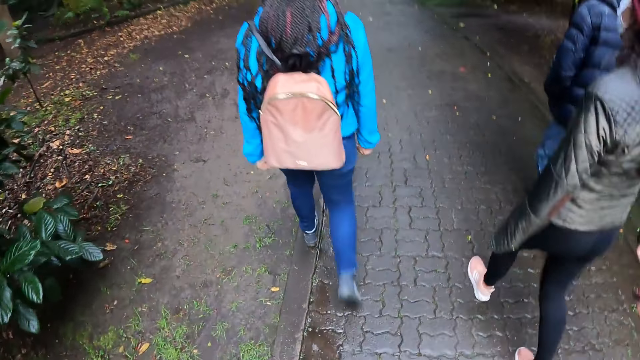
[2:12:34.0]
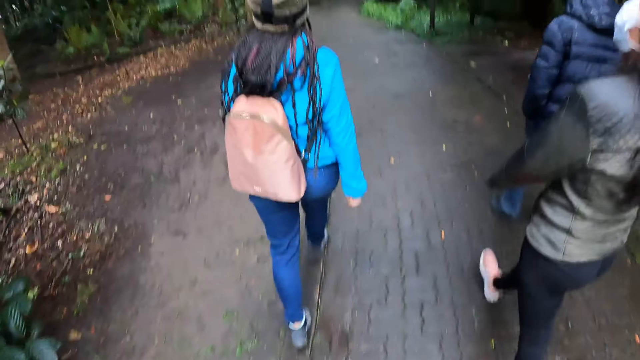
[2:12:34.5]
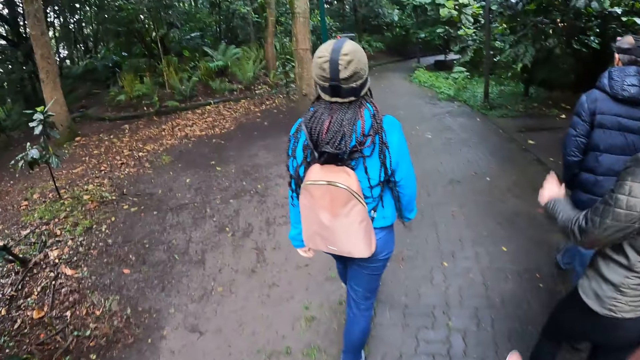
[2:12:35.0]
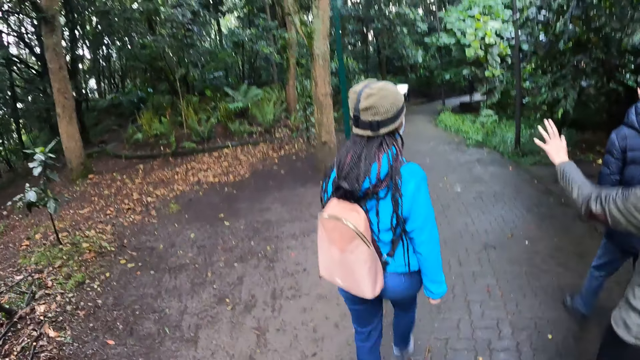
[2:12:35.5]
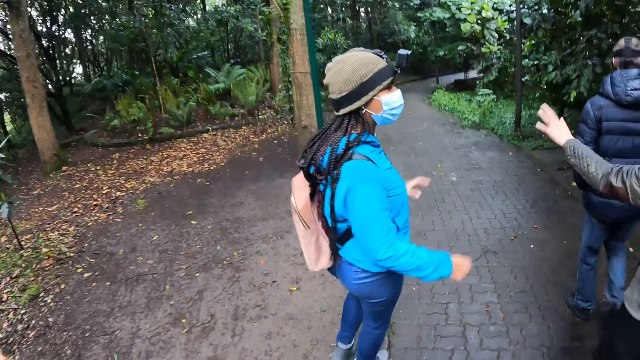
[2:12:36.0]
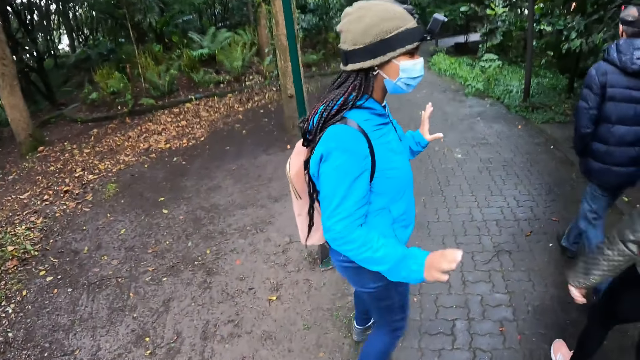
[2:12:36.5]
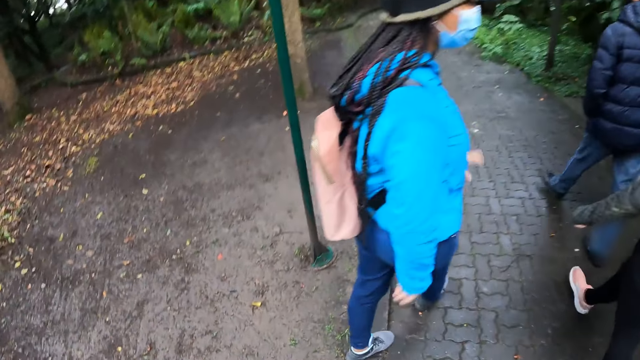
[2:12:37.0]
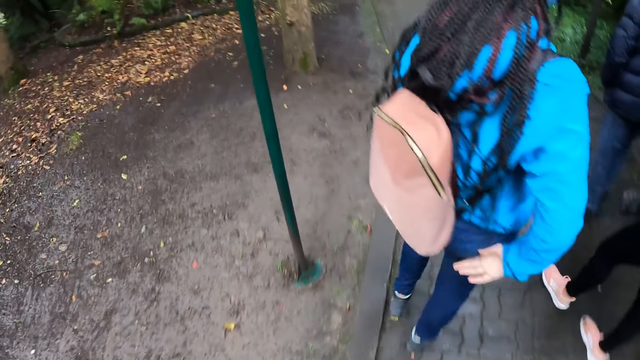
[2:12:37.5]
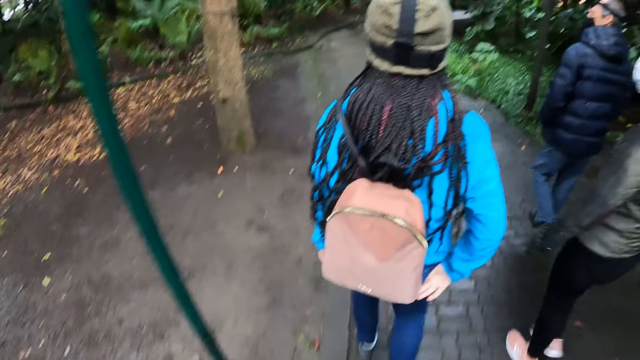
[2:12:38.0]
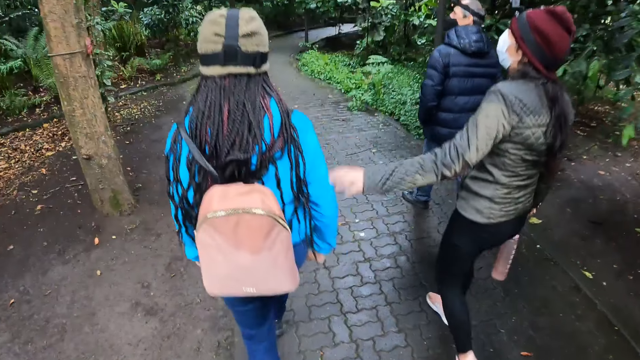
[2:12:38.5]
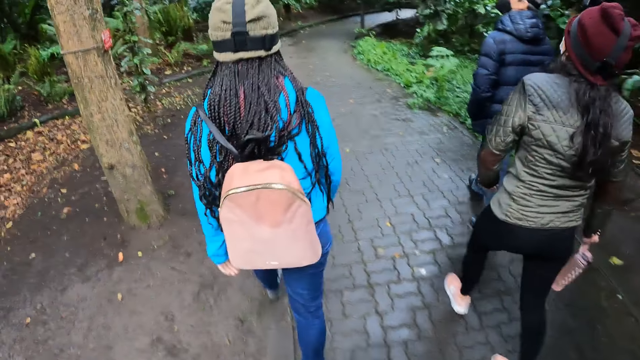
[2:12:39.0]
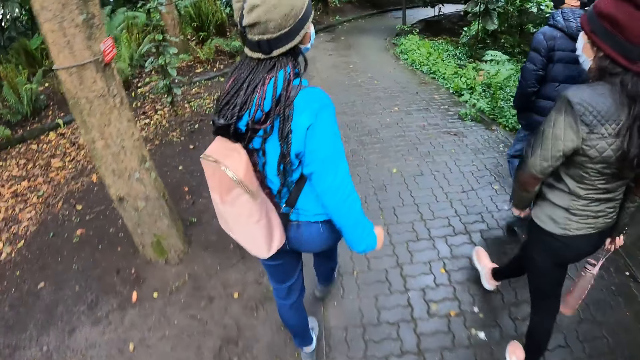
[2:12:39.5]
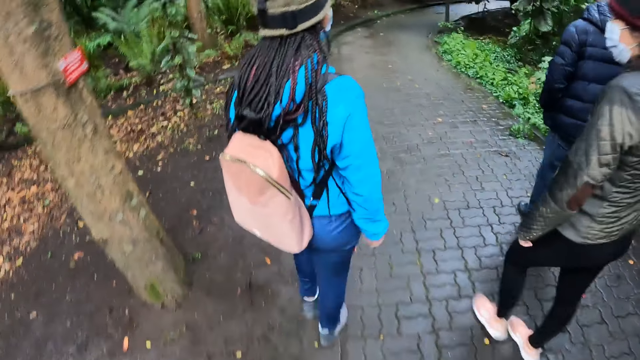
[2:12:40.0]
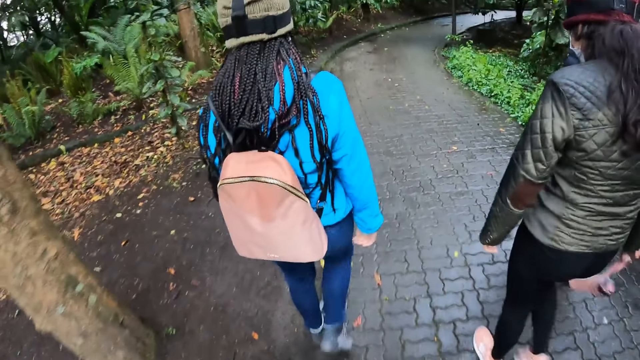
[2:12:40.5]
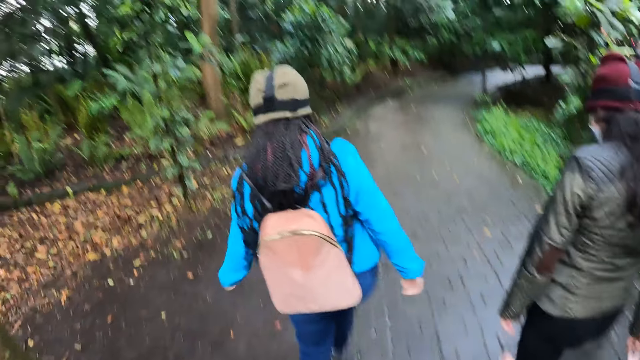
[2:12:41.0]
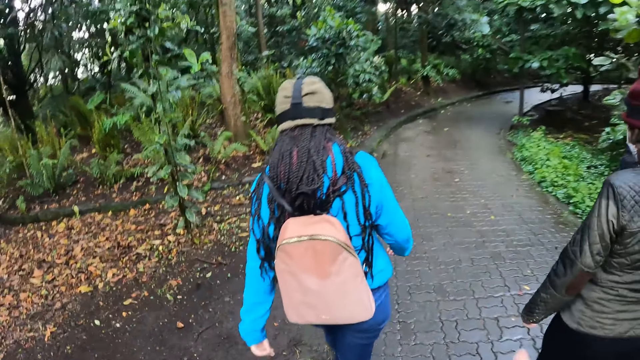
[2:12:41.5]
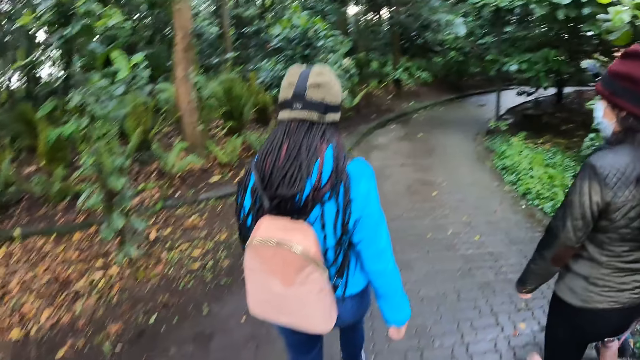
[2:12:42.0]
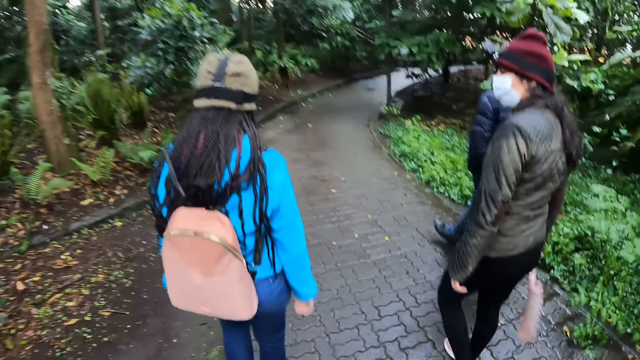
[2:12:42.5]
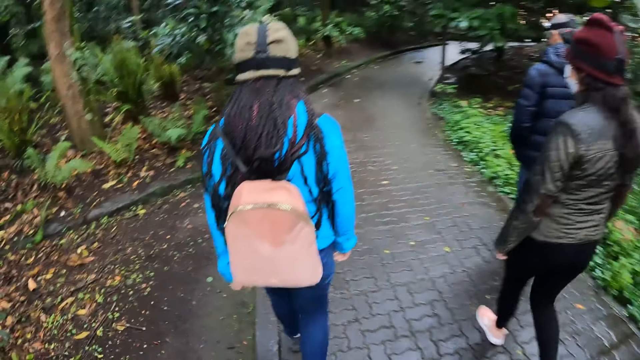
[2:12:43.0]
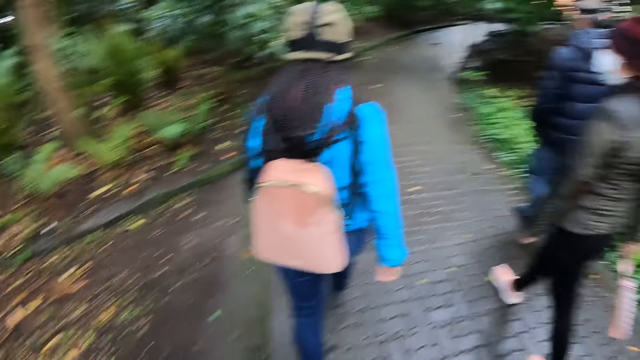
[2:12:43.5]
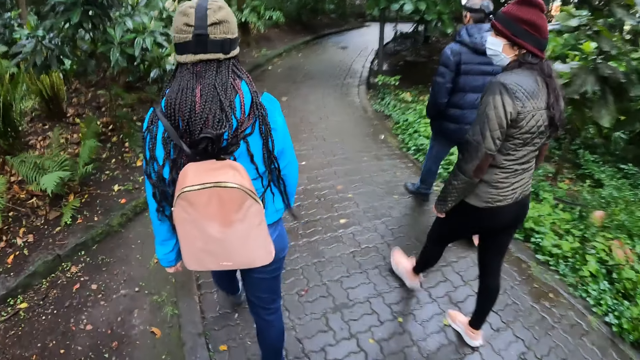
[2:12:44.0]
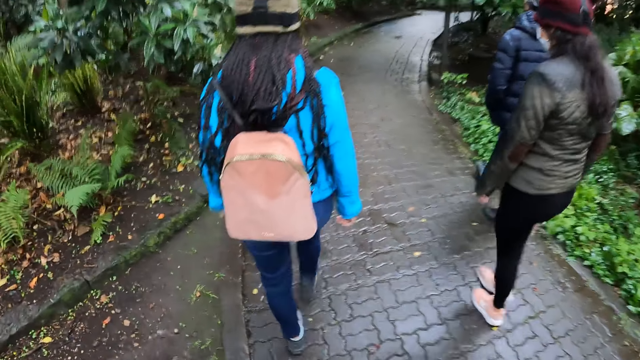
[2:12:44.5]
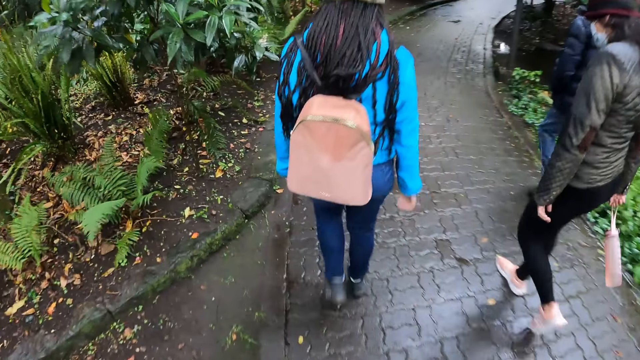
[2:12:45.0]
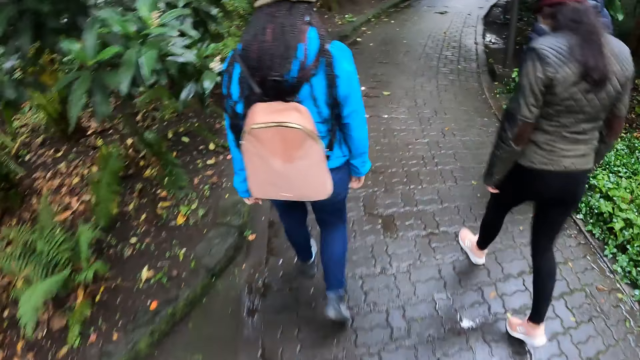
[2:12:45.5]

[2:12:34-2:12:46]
A lady gestures out. Another lady gestures out.

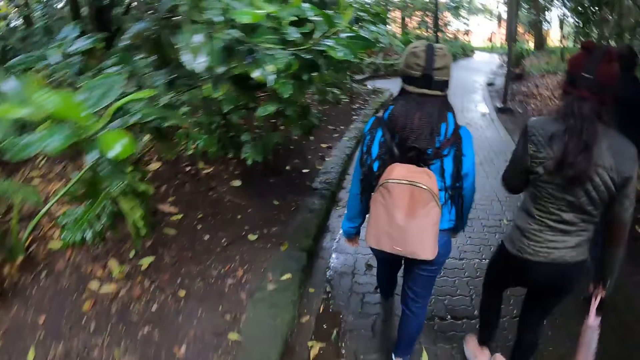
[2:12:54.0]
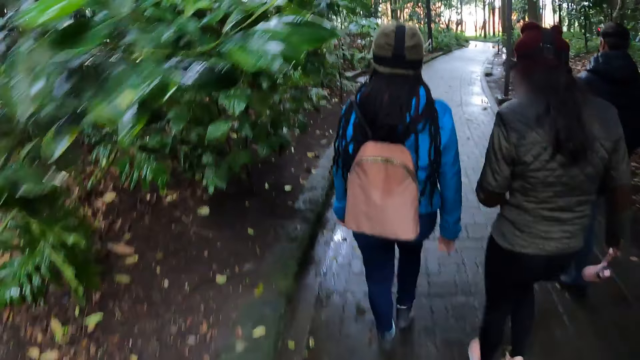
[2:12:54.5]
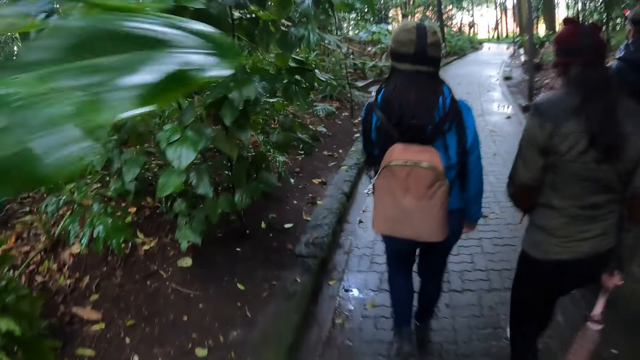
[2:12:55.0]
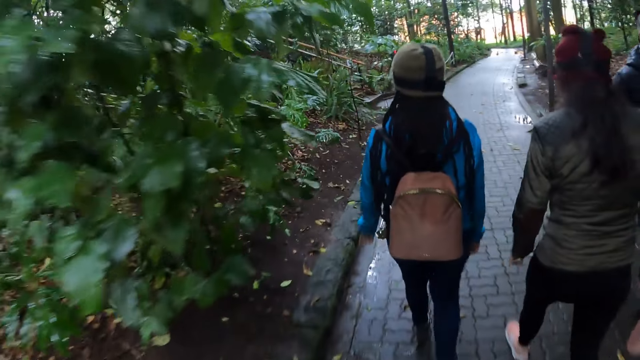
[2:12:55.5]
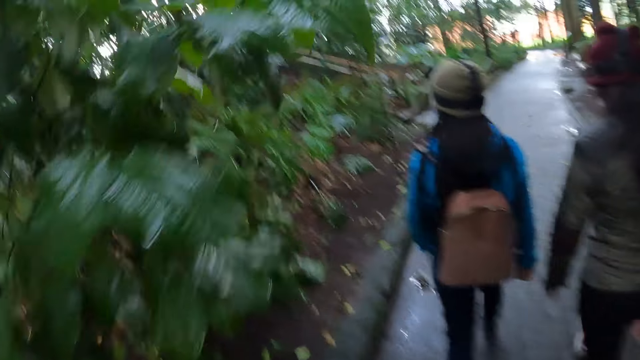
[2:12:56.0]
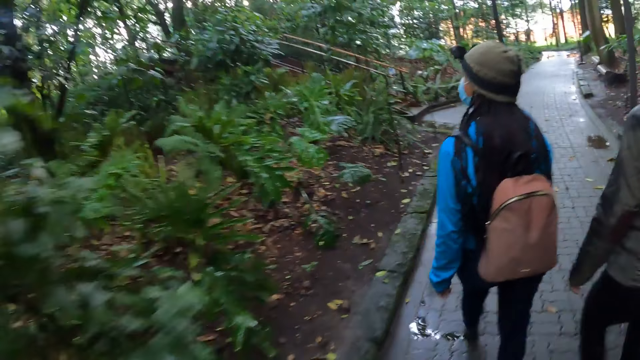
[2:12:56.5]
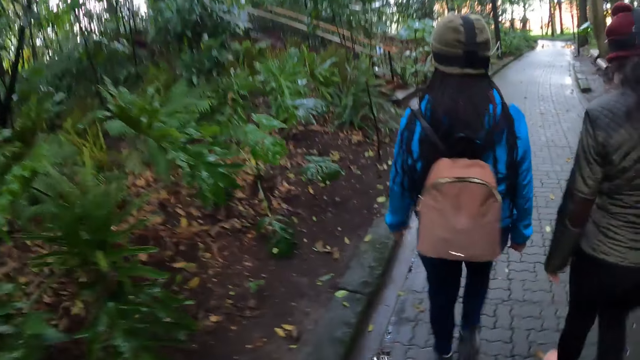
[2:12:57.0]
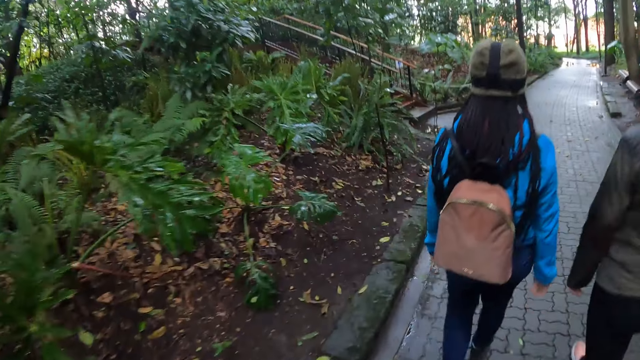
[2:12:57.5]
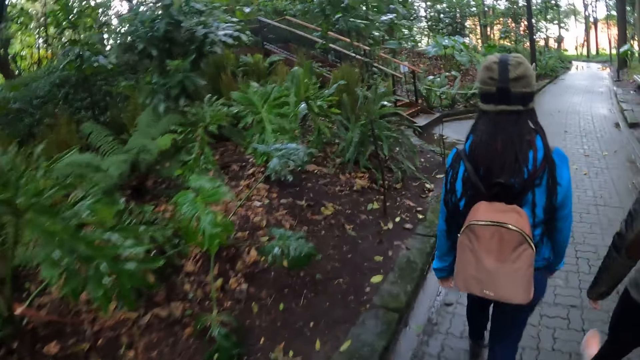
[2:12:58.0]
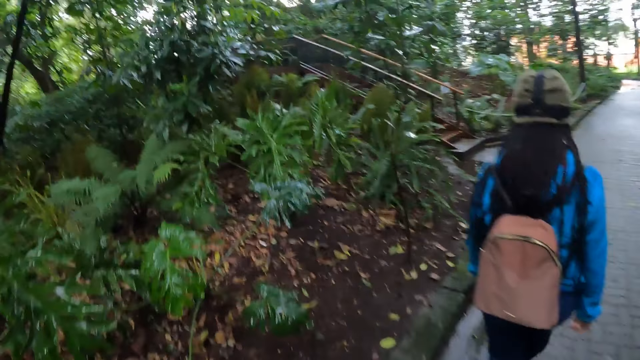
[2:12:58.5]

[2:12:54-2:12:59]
A lady gestures out.

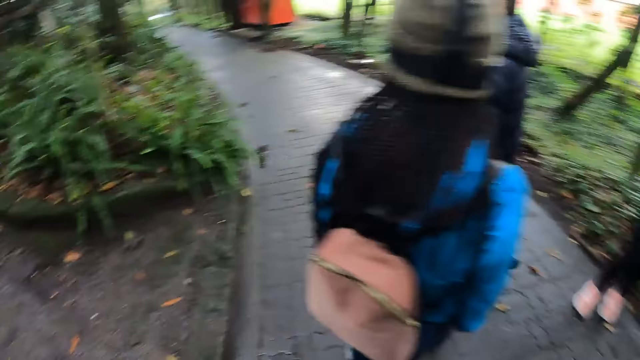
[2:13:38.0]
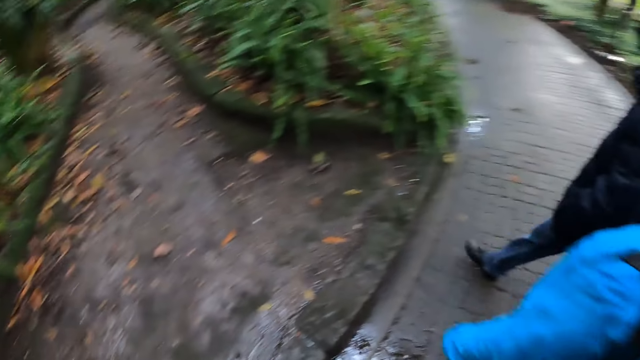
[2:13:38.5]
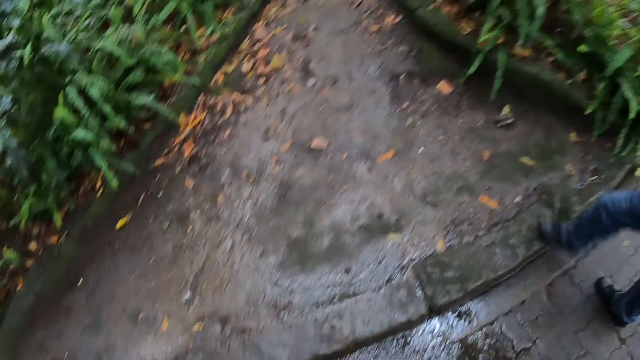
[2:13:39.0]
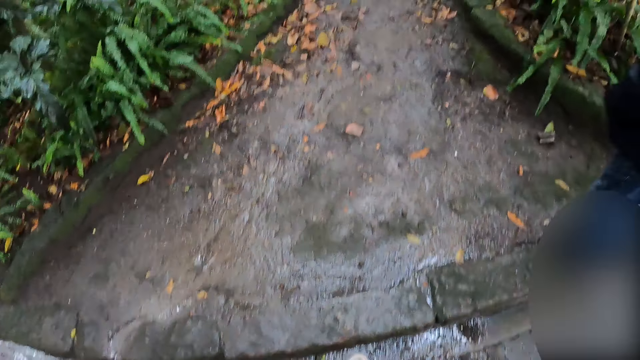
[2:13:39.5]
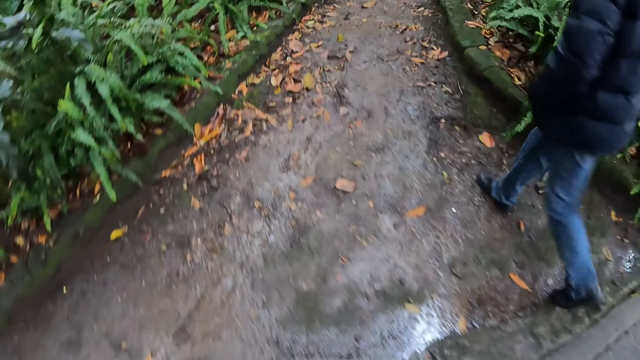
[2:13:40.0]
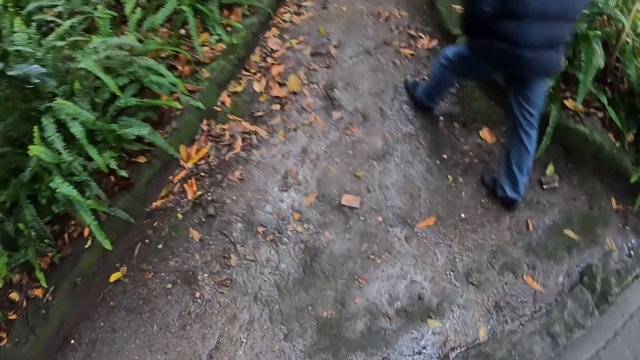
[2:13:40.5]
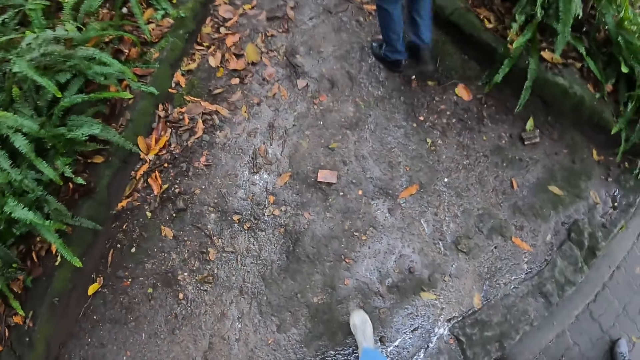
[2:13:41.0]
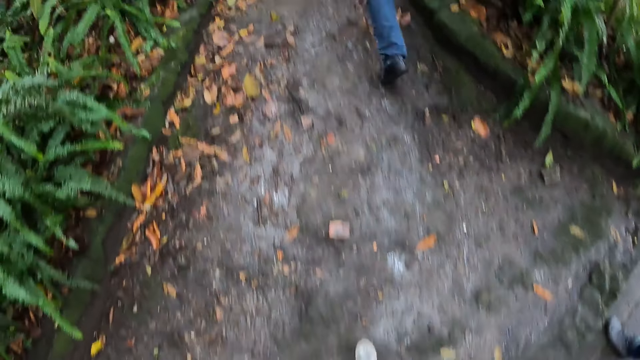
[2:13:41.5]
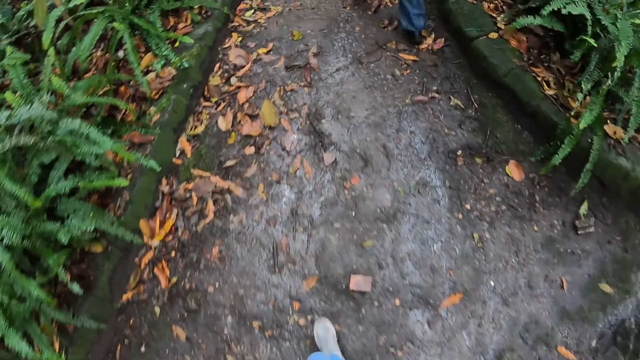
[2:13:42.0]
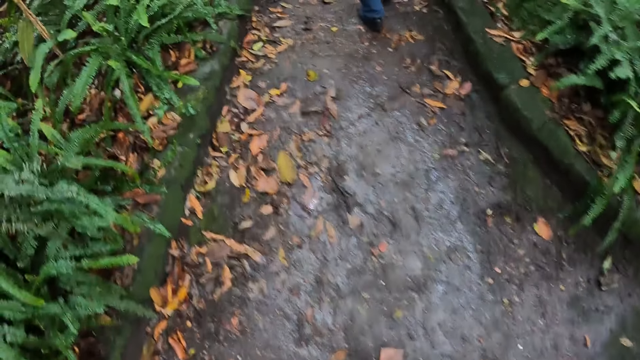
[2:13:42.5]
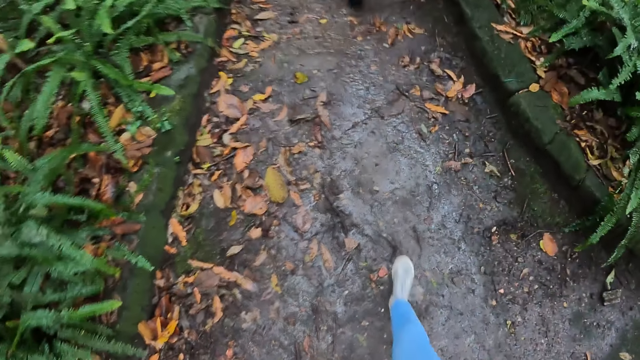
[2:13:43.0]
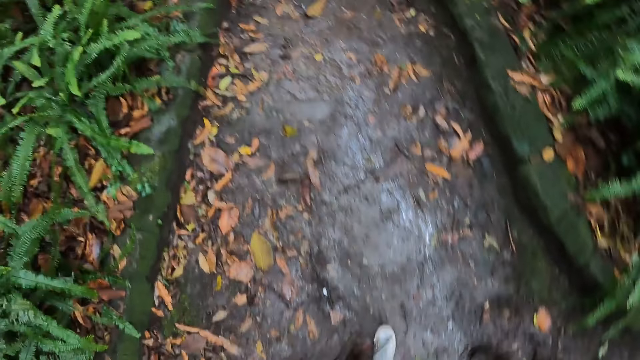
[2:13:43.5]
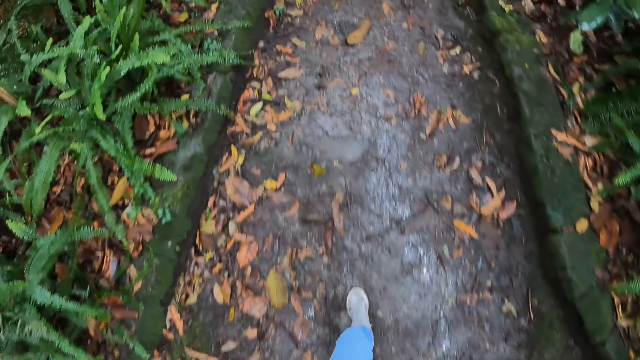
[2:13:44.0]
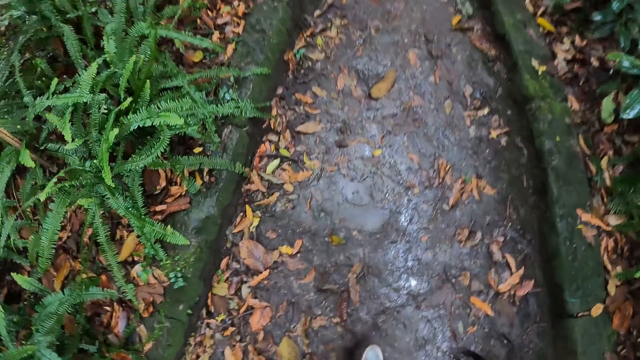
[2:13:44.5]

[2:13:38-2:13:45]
The camera wearer stands on a path. They walk on the path.
